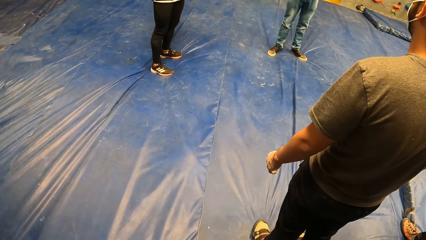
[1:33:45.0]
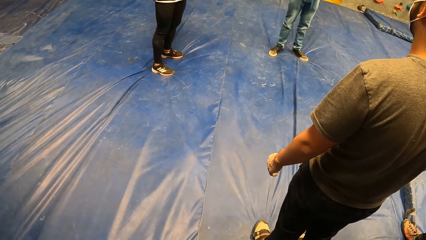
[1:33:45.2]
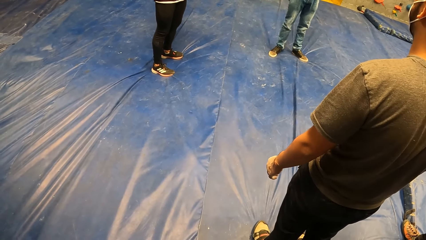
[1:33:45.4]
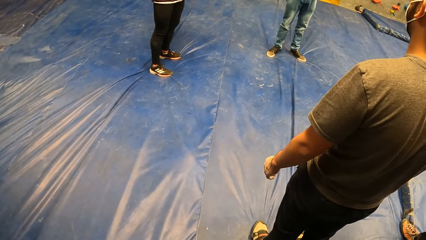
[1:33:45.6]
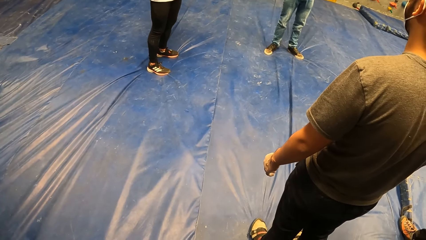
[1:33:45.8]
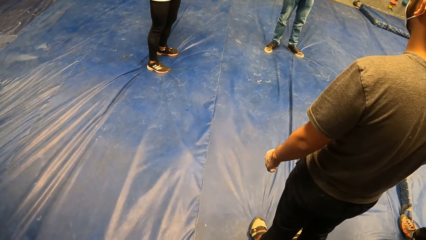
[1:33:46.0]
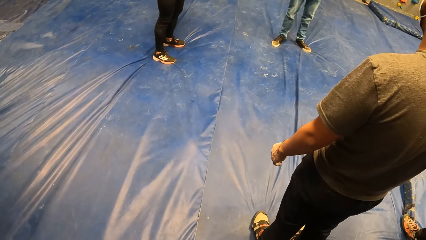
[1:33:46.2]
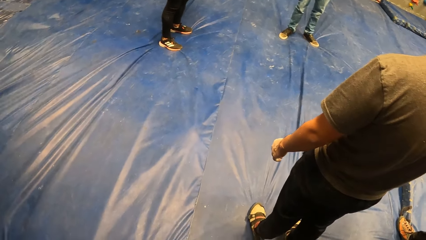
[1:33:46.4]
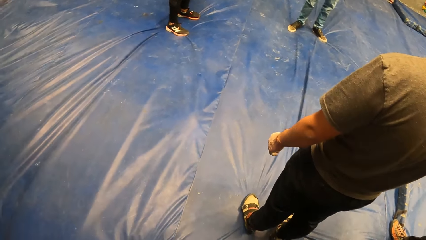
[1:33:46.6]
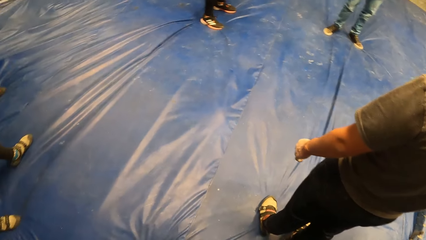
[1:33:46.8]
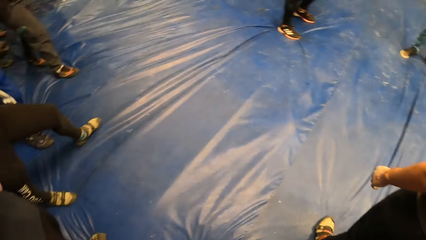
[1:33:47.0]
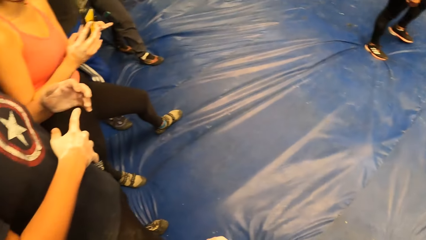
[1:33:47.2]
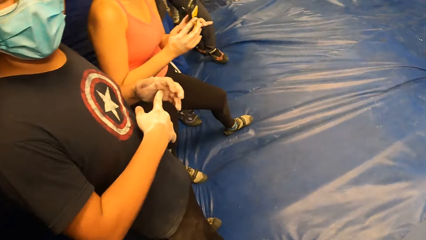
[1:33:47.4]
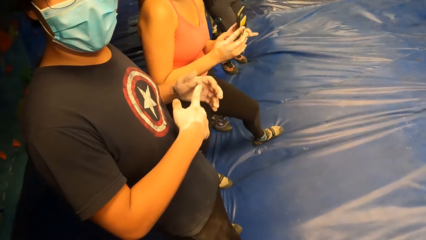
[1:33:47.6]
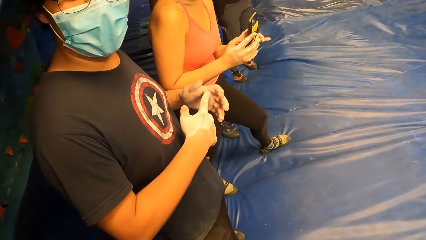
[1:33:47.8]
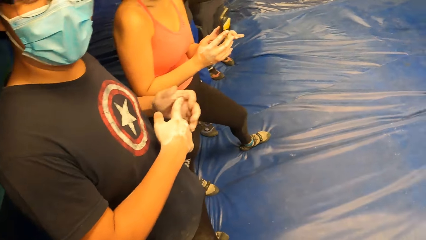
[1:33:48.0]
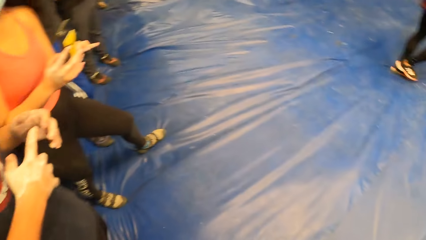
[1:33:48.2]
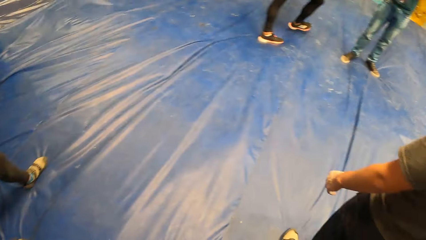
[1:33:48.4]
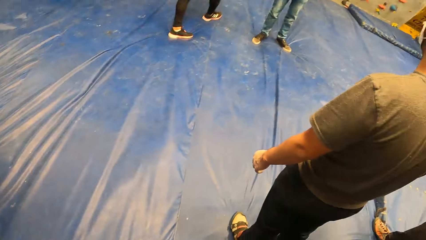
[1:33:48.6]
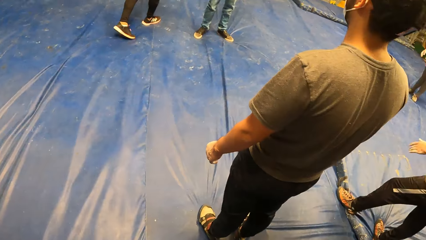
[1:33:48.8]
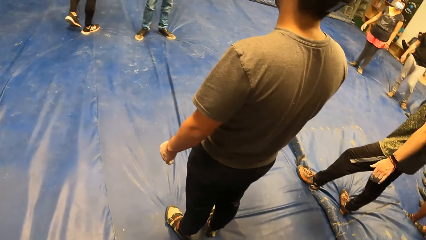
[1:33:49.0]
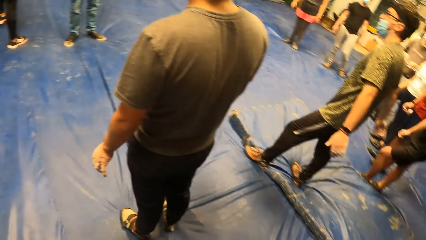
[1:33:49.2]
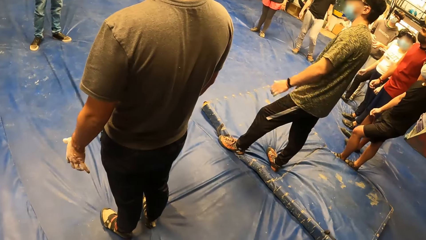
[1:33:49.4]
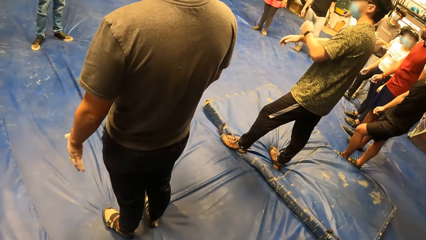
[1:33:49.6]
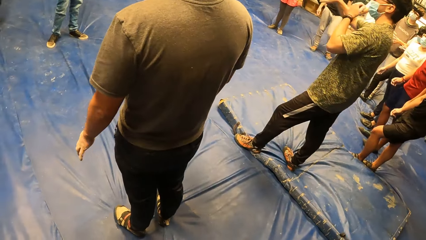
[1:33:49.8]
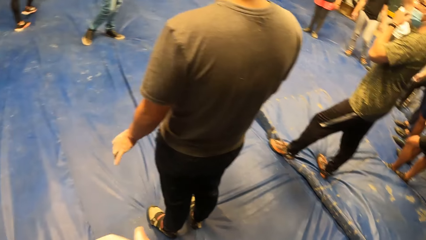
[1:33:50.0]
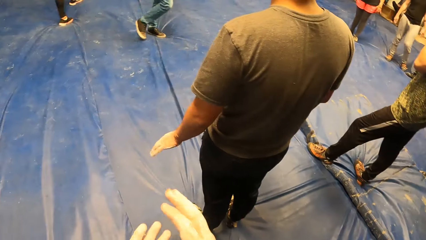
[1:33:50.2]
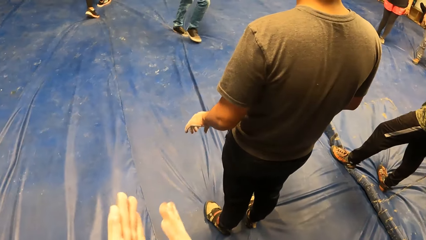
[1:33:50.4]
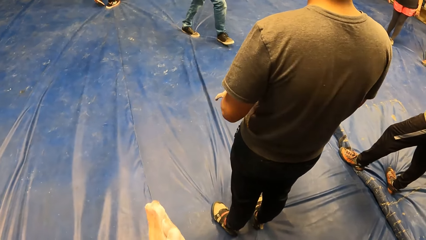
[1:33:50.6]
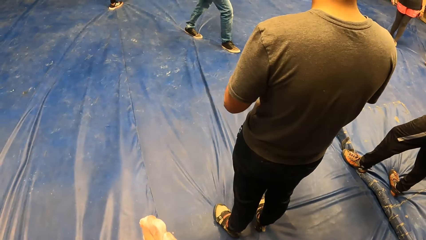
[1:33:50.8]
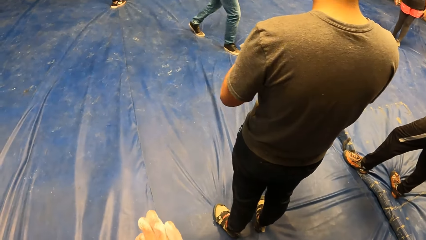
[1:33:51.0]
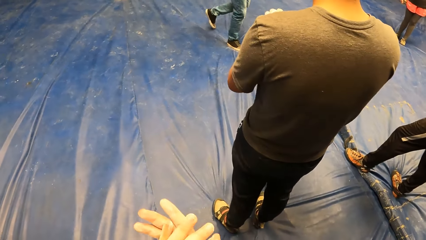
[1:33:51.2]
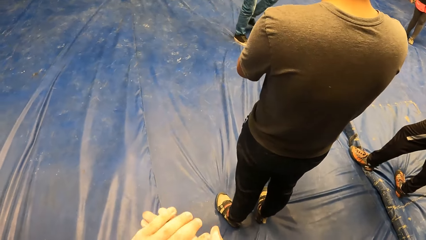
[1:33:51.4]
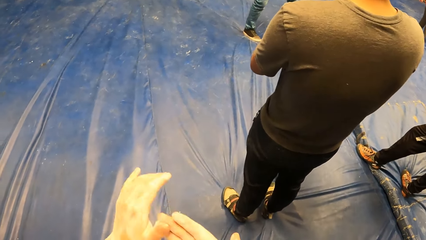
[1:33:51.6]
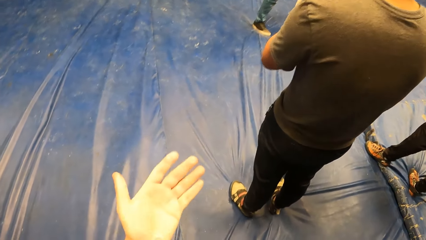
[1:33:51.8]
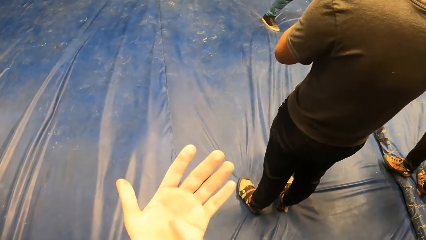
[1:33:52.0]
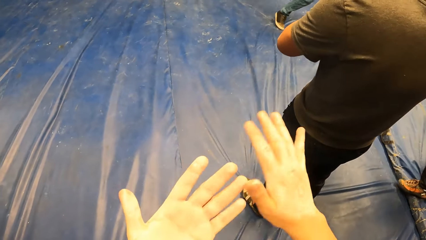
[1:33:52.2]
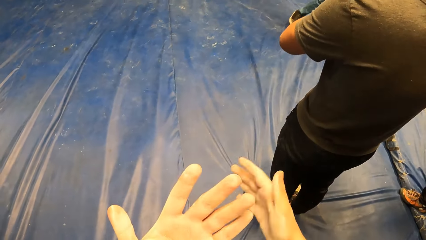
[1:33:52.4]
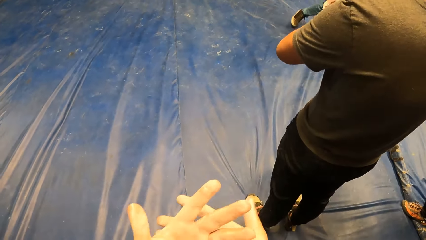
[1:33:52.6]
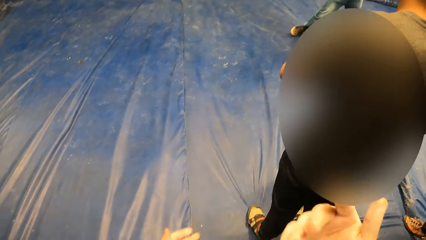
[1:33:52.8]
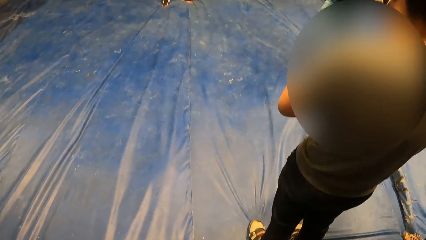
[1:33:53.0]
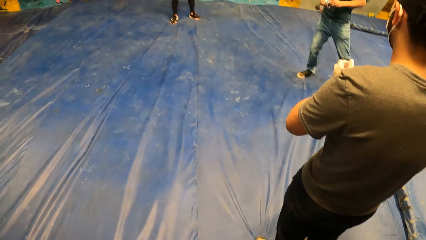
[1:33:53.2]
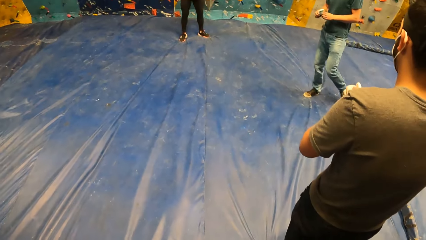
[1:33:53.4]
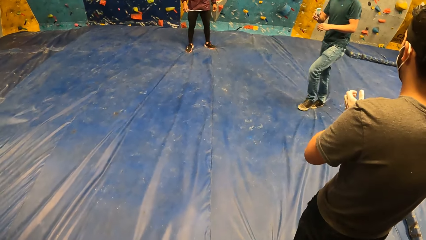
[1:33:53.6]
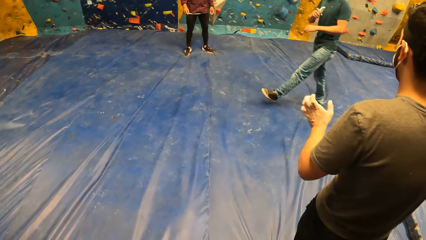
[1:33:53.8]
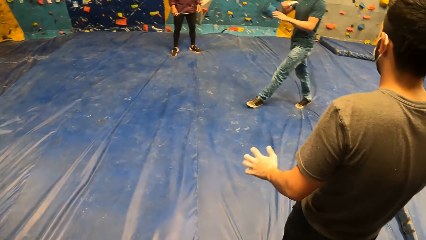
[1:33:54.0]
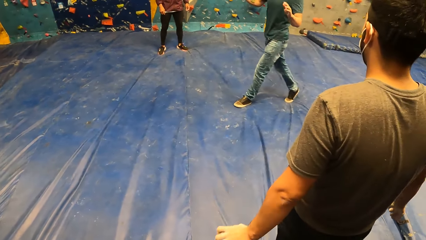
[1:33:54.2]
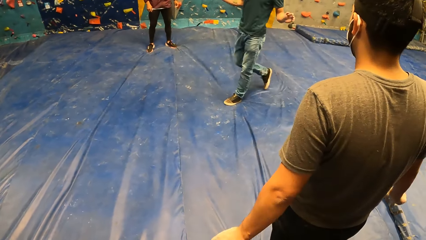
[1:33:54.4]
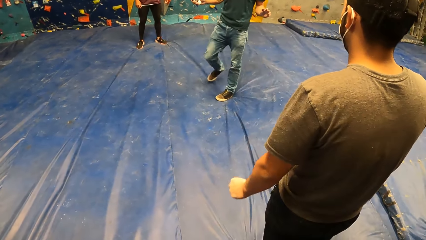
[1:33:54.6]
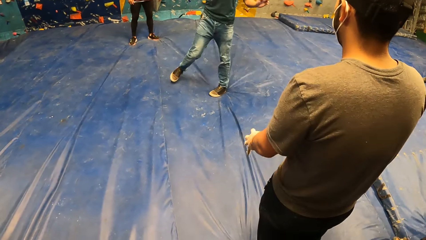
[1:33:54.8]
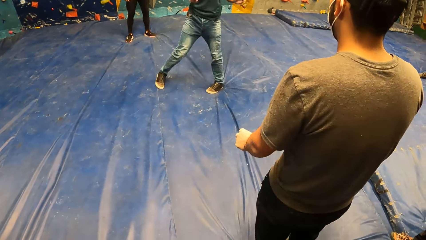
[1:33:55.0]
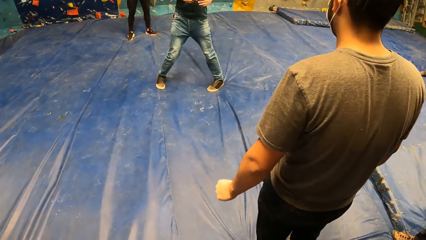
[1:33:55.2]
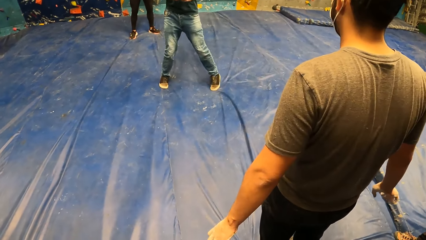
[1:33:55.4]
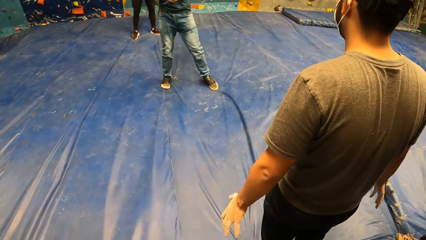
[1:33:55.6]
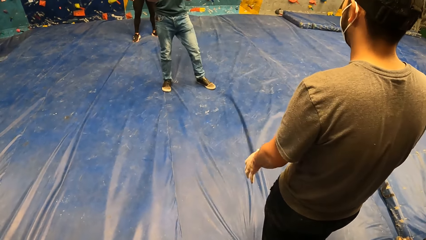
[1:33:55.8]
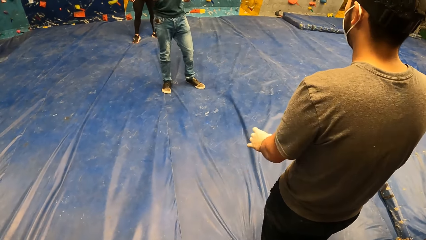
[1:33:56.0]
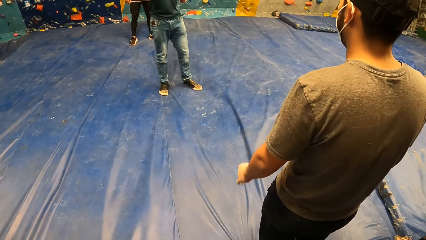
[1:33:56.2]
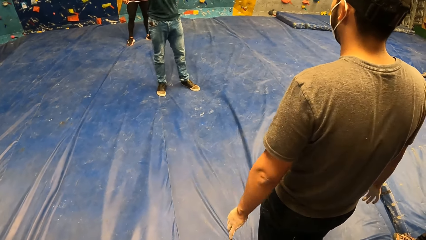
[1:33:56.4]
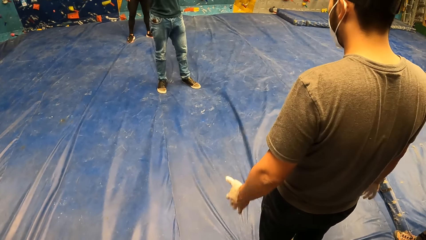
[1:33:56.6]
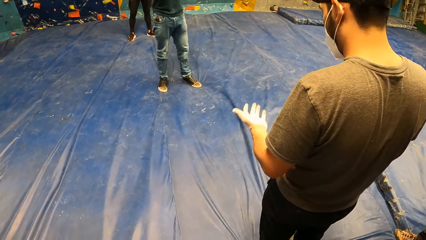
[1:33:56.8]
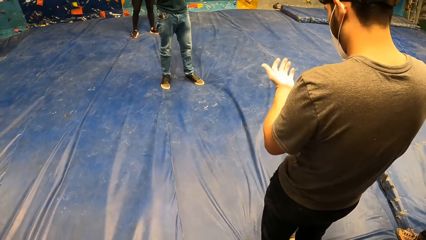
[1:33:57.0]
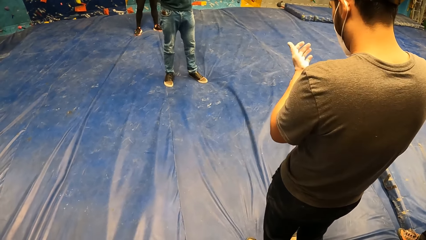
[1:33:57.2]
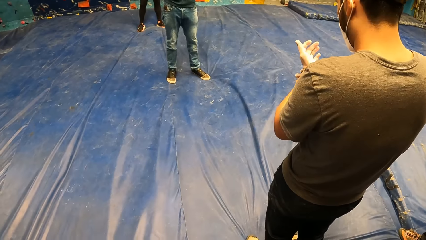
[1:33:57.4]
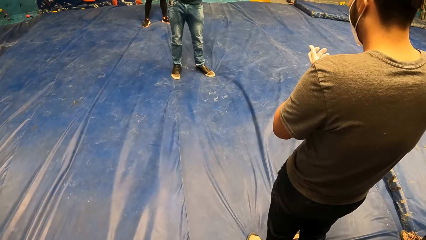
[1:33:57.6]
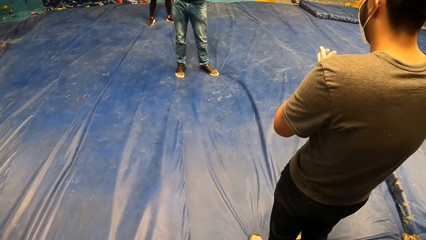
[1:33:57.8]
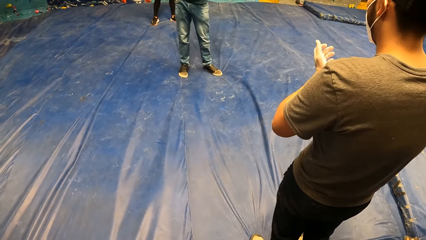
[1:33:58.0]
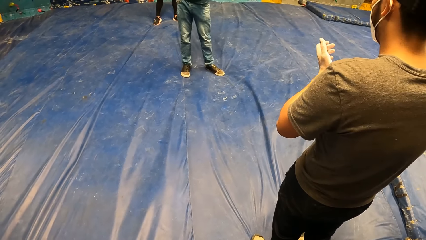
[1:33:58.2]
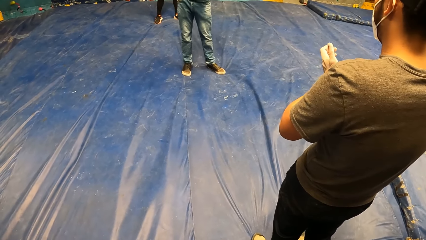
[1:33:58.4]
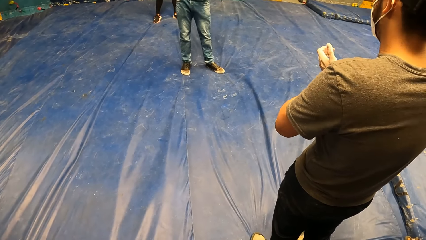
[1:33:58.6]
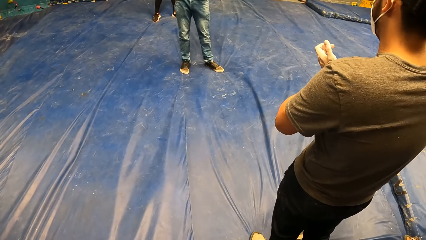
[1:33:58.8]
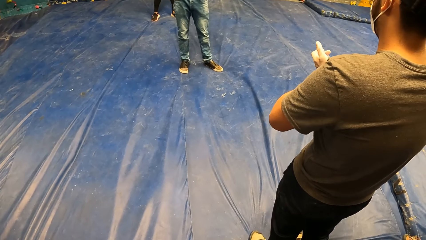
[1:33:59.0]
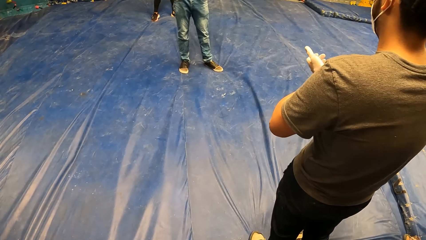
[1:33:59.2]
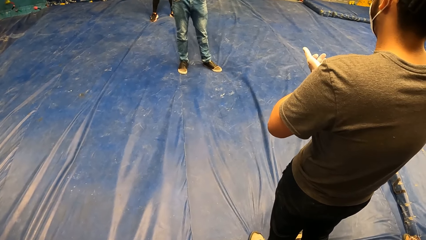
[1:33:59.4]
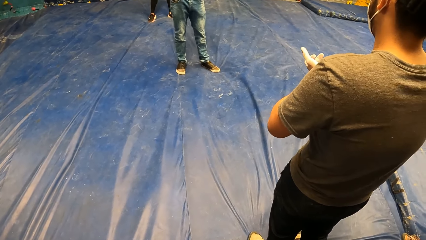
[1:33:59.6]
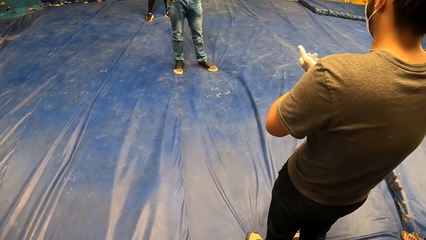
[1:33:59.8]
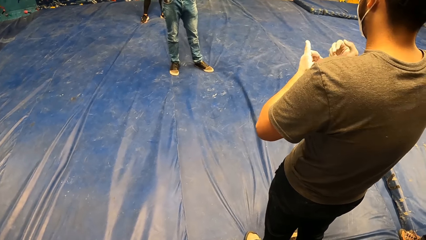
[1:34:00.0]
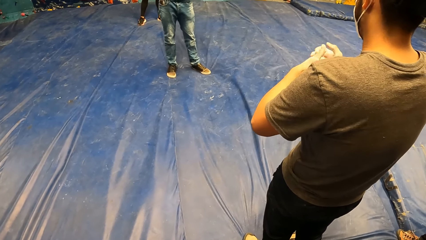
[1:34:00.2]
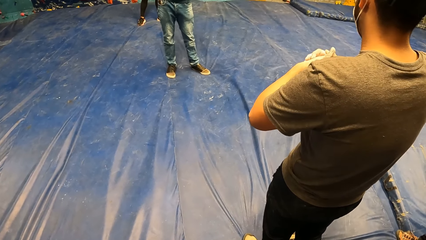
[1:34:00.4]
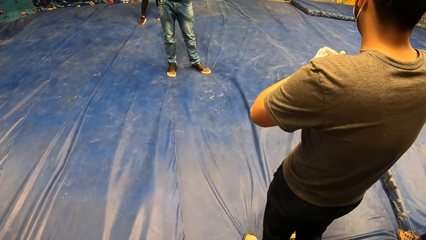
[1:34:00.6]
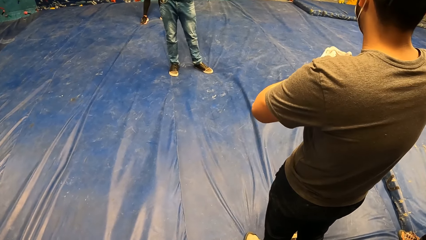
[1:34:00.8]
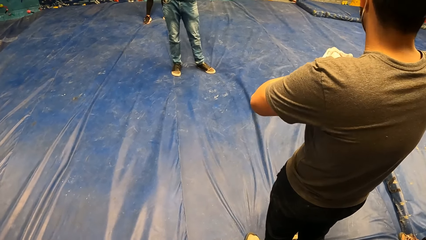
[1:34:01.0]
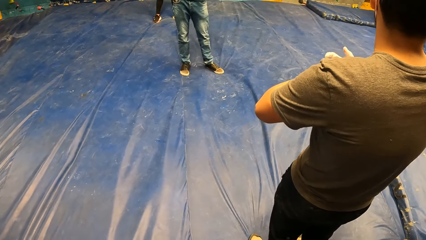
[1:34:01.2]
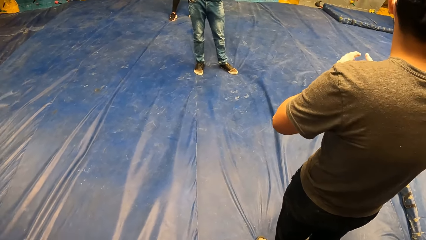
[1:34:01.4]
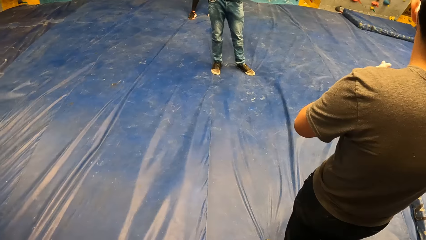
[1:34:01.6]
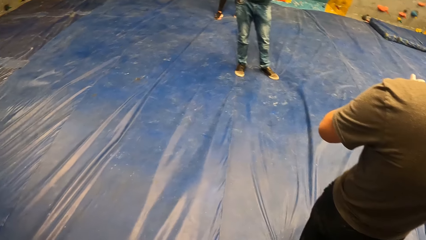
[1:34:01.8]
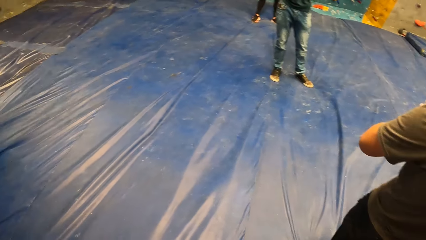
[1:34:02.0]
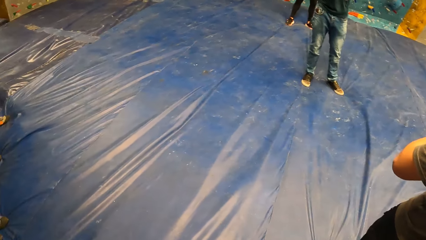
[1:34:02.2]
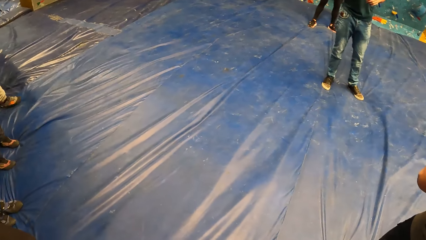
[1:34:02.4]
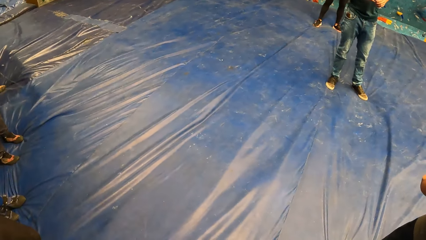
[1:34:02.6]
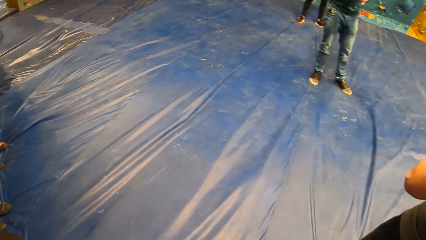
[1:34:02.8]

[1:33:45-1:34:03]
The camera wearer converses with a man. They look around the room. Another man interacts with the group of people. A third man cracks his left knuckles with his right fingers.
